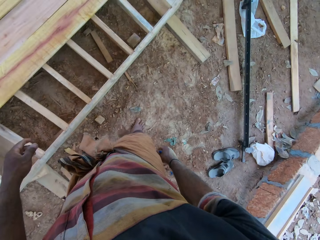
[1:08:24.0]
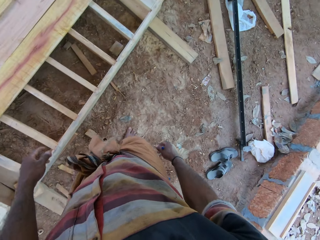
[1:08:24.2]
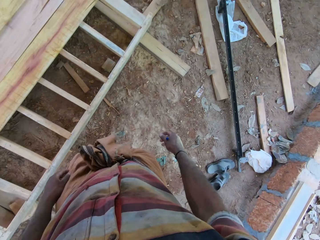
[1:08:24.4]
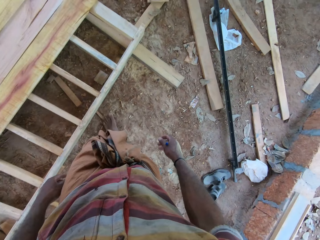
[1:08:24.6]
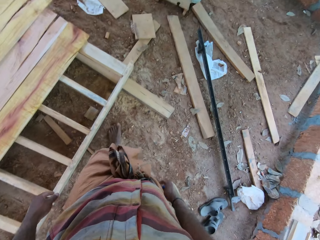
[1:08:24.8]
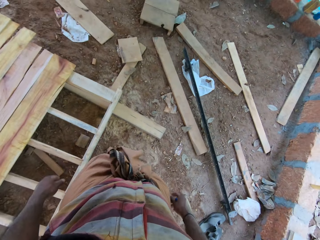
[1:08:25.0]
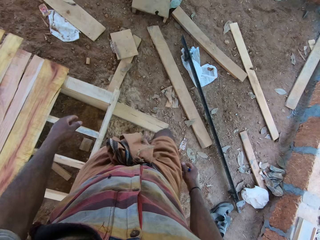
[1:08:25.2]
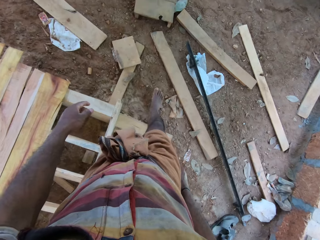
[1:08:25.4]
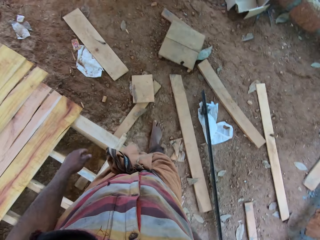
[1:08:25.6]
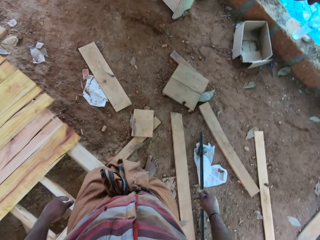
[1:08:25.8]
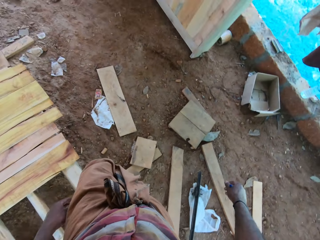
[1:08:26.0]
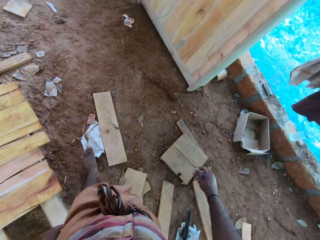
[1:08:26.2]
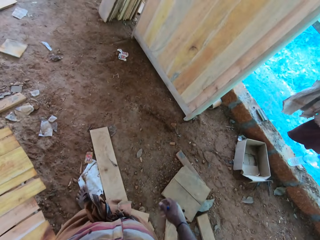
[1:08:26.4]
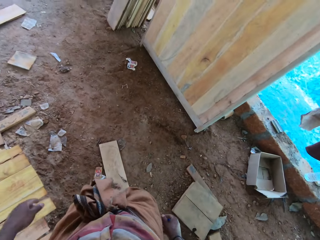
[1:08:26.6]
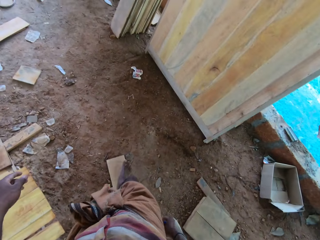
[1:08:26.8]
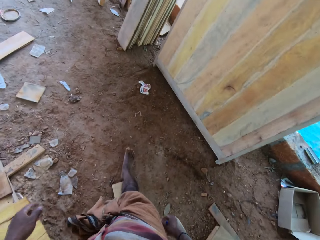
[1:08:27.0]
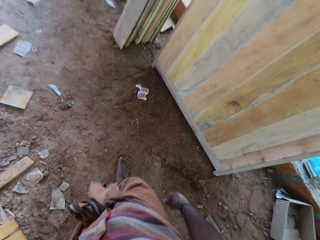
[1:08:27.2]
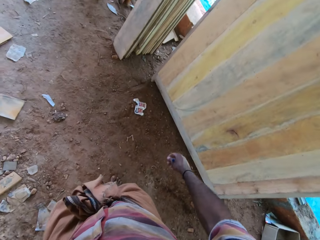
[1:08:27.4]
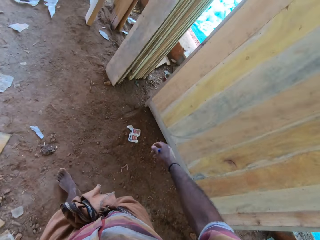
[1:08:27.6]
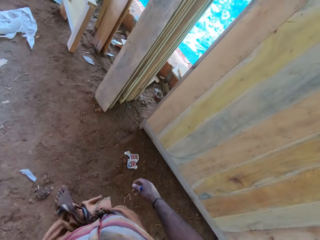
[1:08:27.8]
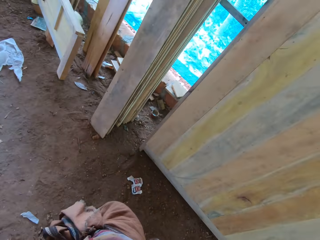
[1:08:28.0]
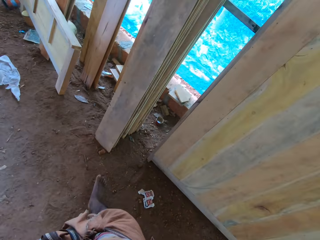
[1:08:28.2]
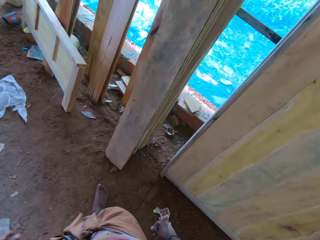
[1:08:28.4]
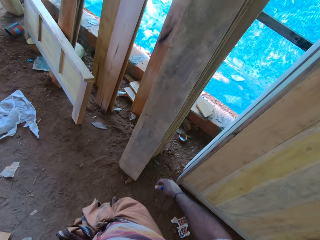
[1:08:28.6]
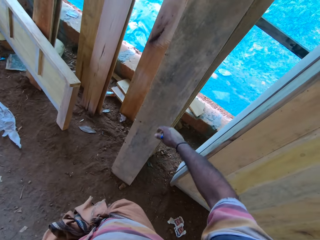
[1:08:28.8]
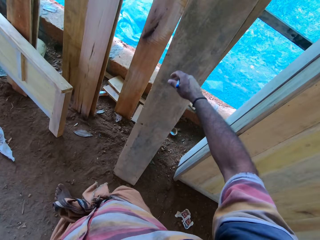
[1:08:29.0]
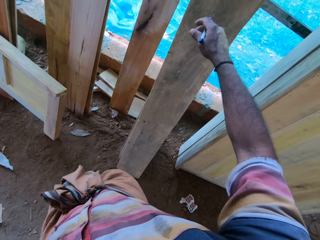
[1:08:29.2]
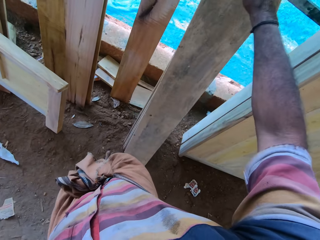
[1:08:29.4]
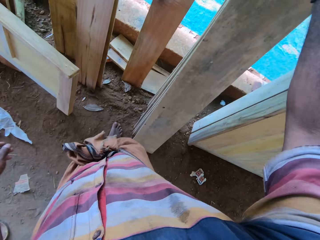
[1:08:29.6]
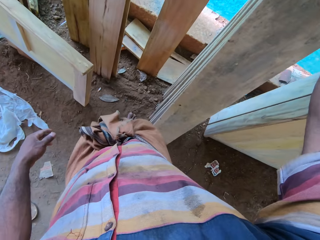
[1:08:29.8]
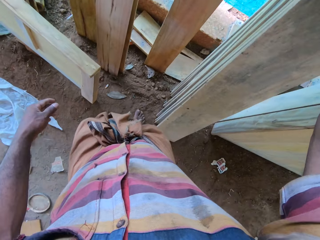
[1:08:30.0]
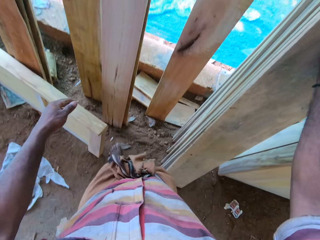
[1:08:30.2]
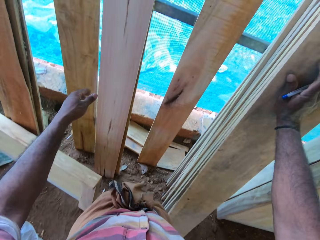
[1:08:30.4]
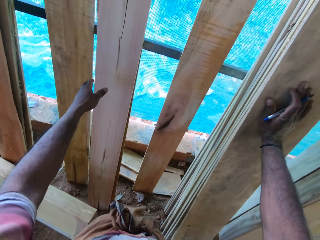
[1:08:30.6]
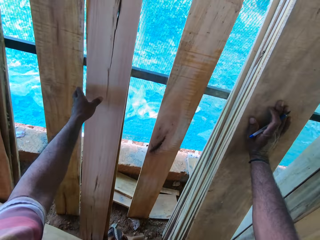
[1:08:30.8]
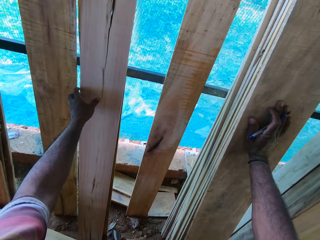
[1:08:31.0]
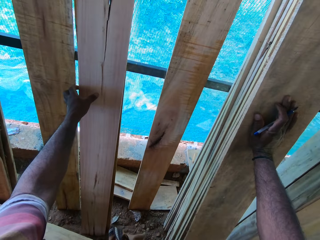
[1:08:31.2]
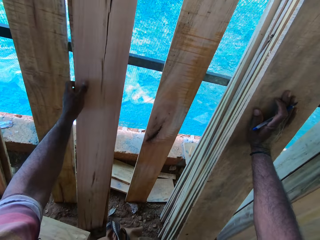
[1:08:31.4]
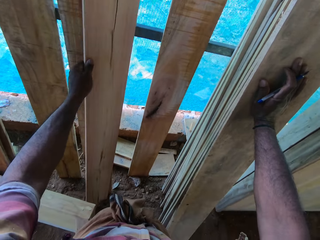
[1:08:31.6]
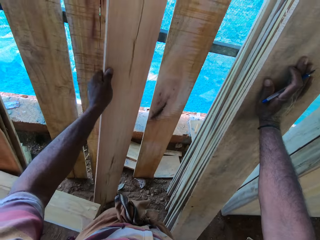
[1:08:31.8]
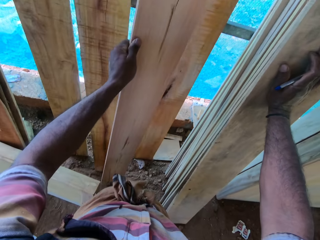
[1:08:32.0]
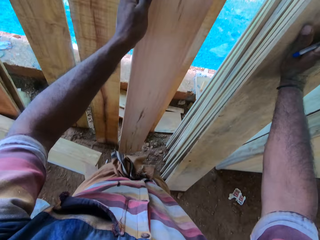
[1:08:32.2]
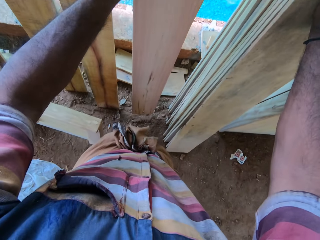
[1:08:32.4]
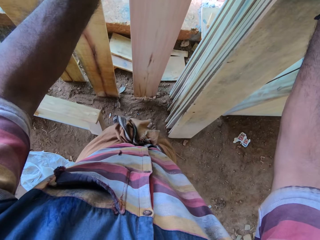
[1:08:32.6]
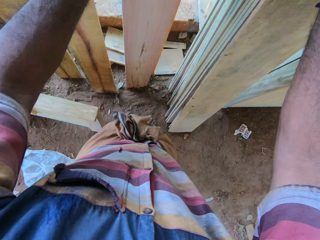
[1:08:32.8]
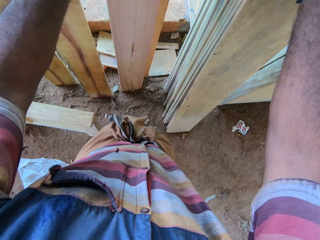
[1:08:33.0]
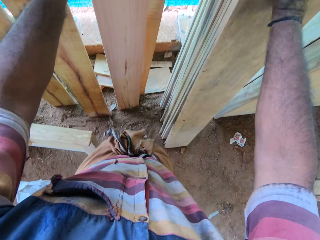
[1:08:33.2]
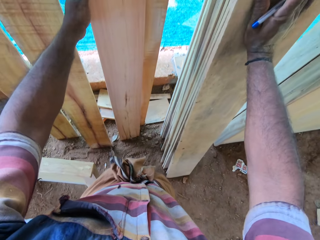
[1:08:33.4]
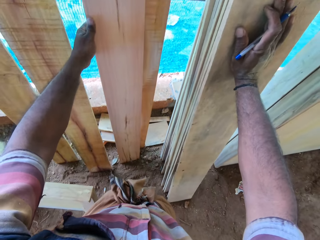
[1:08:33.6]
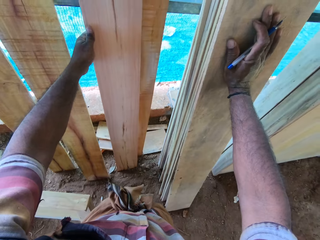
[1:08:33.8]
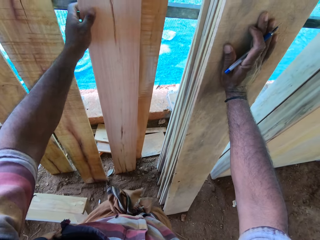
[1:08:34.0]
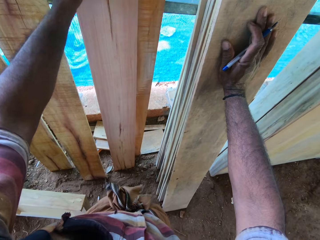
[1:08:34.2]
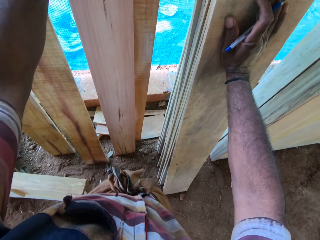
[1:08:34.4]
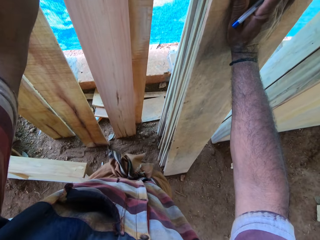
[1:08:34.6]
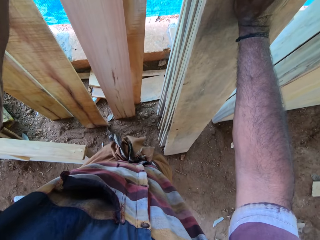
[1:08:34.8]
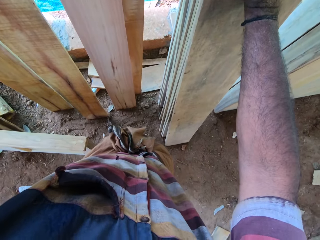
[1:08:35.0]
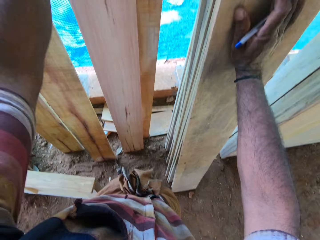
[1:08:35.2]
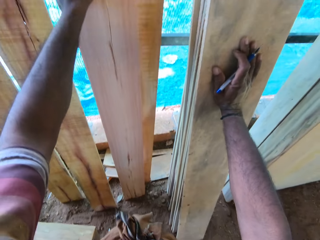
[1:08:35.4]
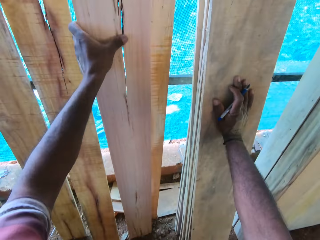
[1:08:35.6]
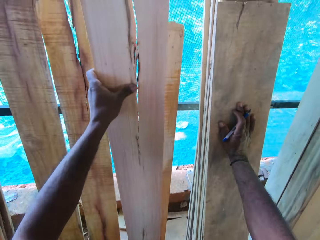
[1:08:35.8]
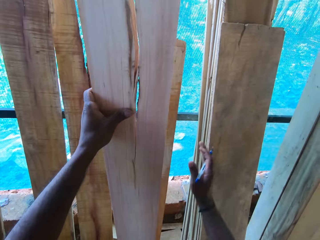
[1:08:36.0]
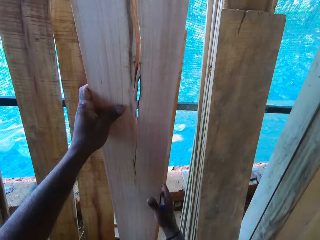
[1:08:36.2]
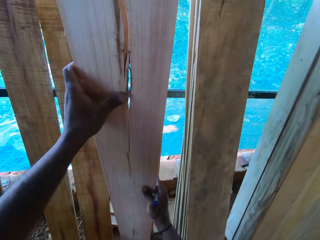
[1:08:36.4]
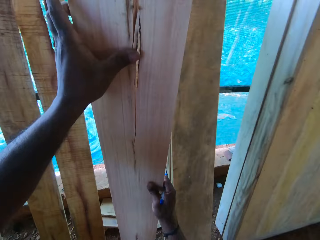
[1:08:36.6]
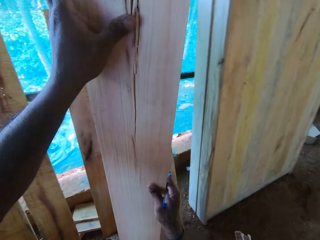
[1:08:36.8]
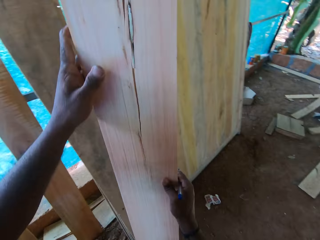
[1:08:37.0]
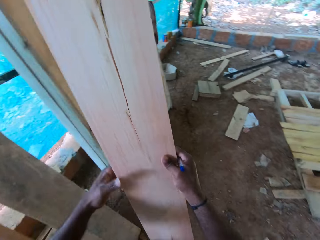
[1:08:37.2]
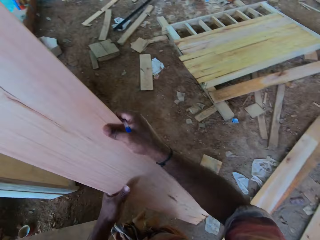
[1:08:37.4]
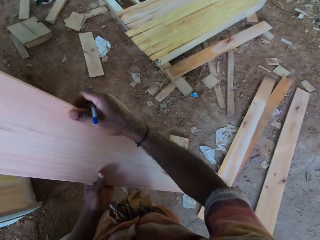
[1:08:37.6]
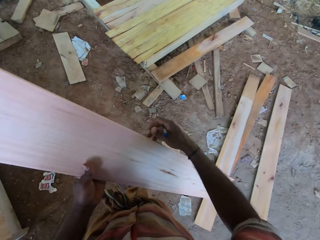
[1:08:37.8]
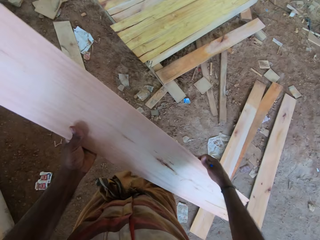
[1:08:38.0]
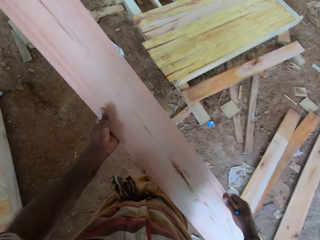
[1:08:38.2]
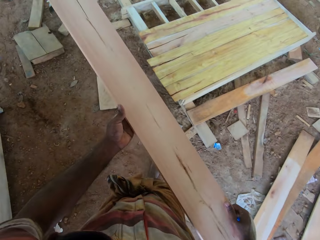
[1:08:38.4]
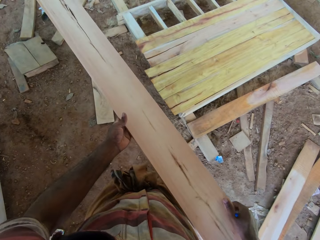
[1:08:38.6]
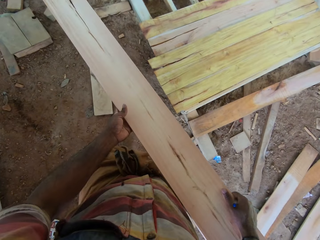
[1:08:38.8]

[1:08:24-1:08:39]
The camera wearer walks towards the timber. They raise the right hand. They move the timber aside with both hands. They raise the left hand. They pick the timber. They hold the timber with the left hand. They carry the timber.

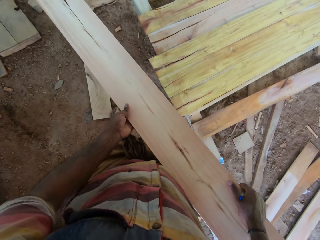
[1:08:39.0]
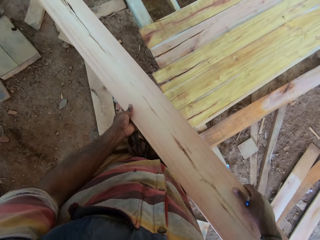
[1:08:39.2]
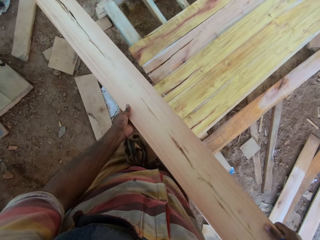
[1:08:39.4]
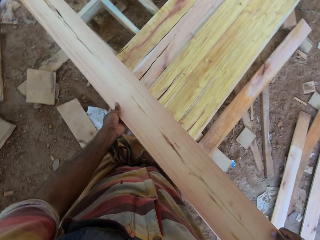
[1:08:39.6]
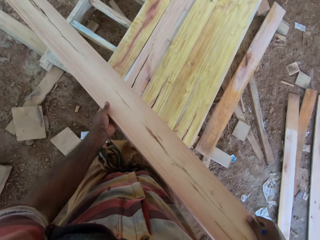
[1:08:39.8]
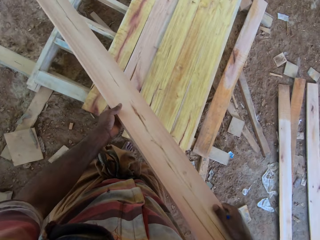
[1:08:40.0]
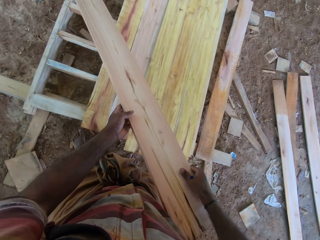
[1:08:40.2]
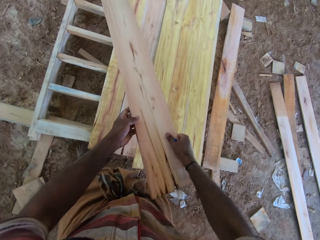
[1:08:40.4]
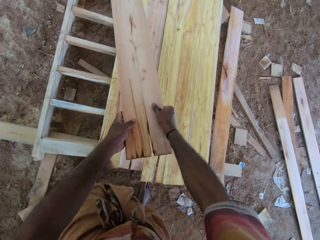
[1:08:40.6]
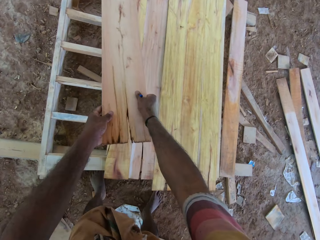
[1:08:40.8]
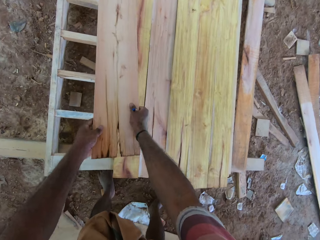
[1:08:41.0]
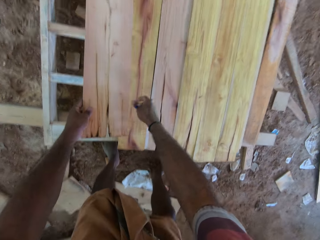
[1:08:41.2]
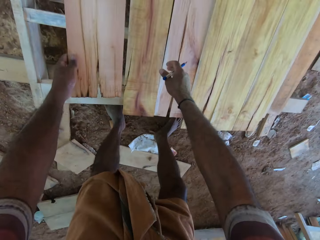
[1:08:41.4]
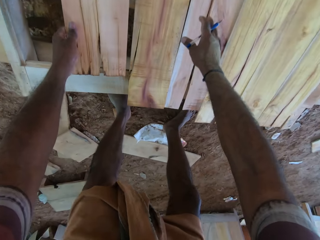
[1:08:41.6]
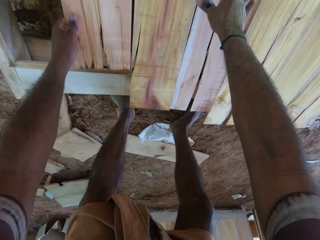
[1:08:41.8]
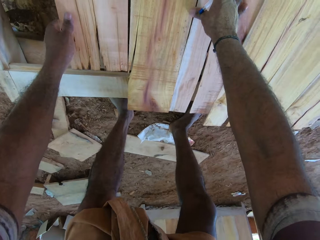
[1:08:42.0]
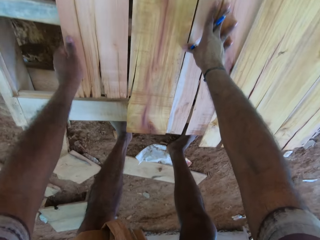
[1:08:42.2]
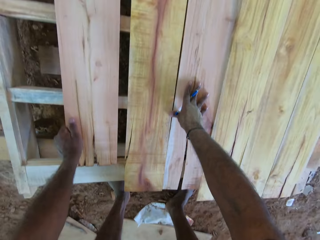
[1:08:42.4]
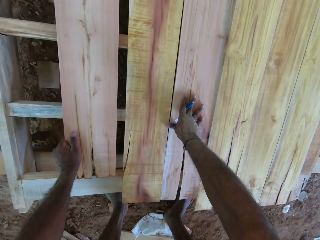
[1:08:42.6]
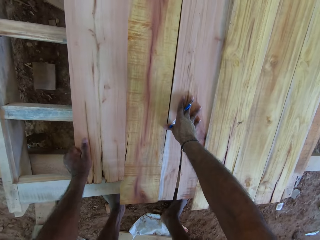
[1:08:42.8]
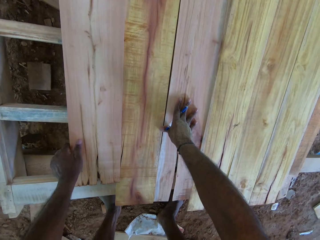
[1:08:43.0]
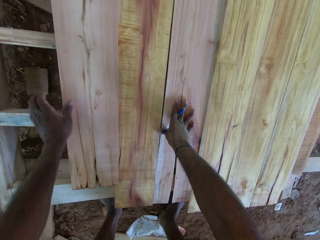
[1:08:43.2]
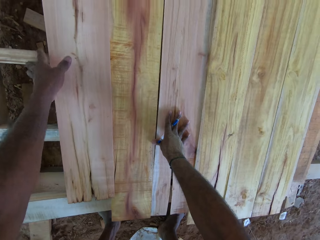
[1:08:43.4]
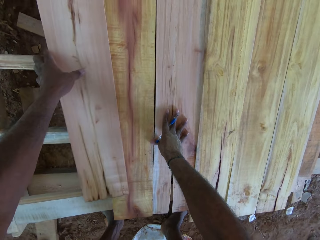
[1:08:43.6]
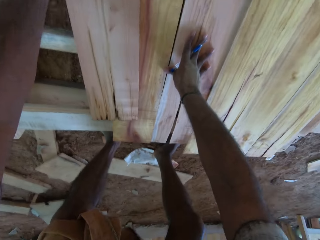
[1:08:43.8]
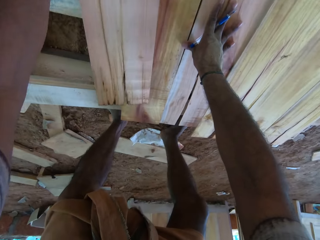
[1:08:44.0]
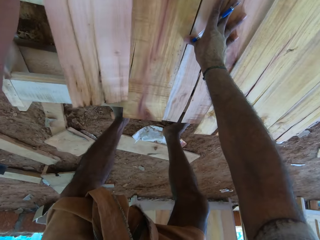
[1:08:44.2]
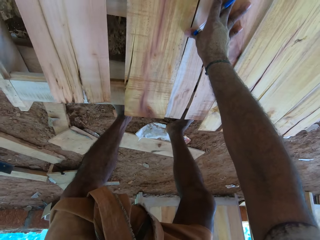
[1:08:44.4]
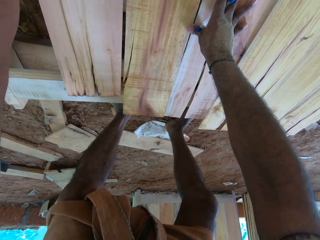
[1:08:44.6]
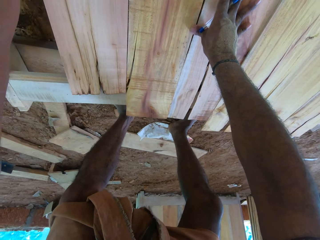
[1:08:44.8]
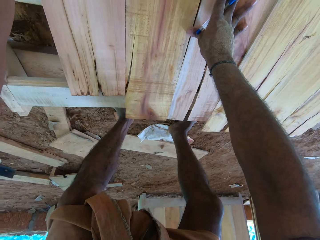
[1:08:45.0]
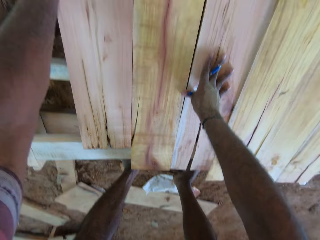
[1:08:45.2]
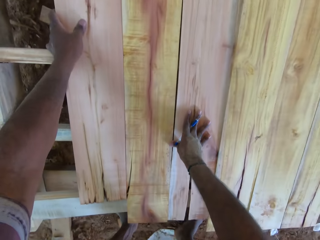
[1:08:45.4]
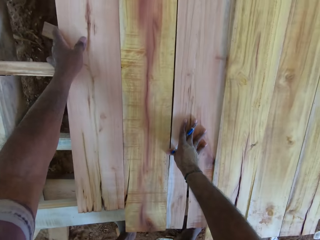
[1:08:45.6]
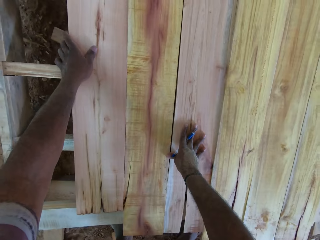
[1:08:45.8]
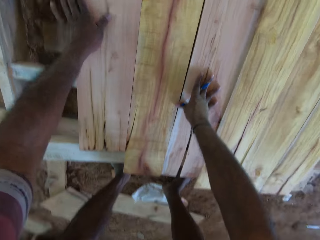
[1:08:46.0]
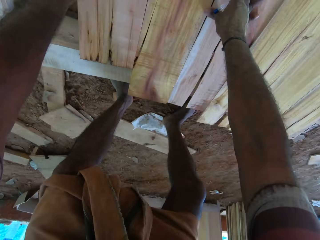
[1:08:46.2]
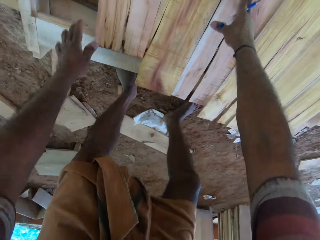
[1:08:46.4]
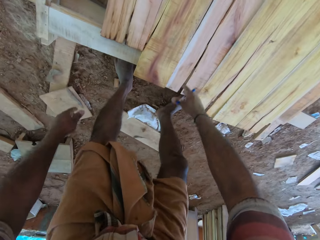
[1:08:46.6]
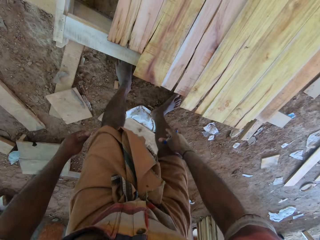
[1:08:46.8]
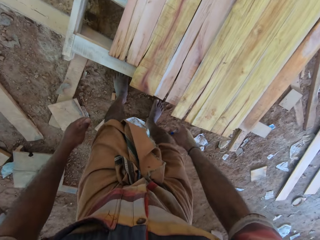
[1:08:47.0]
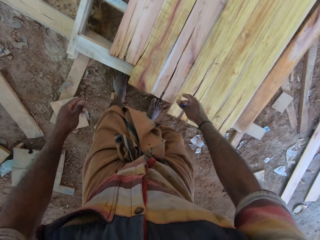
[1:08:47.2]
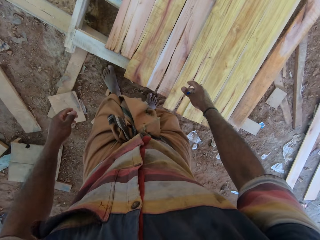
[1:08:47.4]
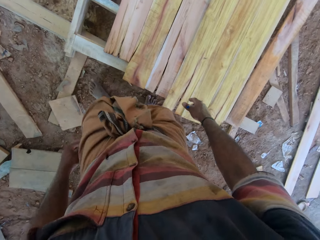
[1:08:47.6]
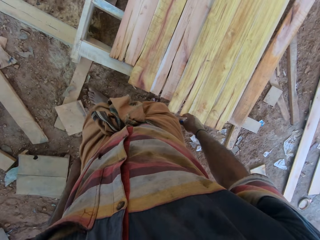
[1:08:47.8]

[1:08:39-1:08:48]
The camera wearer puts the timber on the pallet or cabinet. They put the right hand on the timber. They move the timber on the pallet. They rise up.
